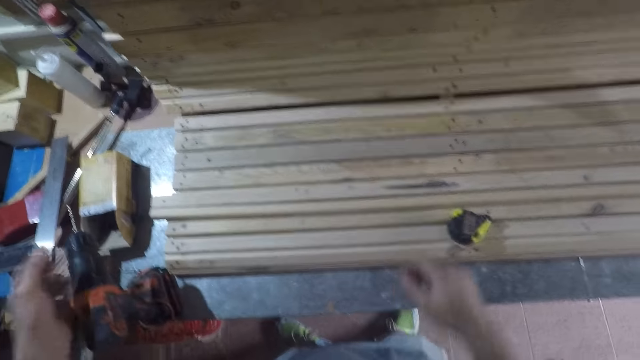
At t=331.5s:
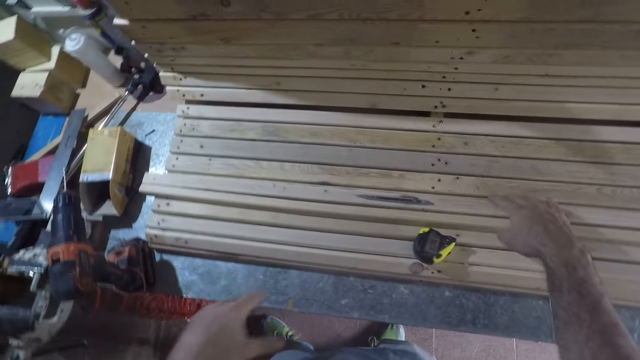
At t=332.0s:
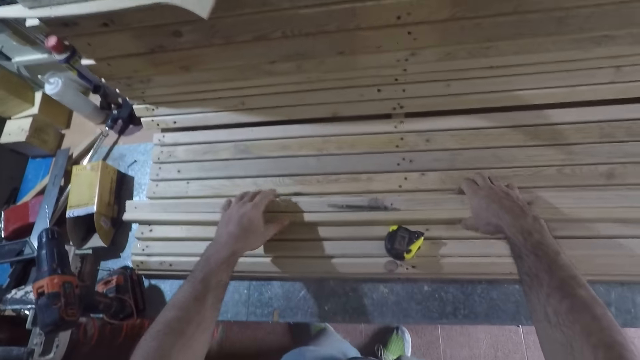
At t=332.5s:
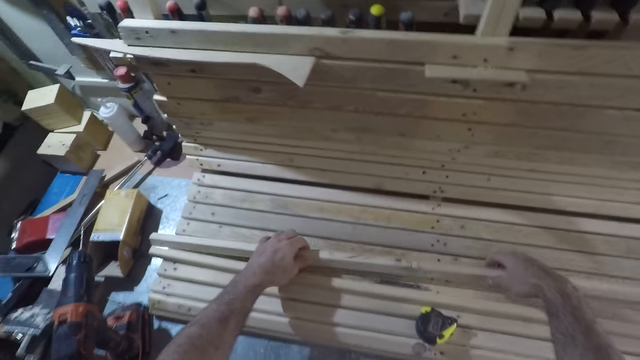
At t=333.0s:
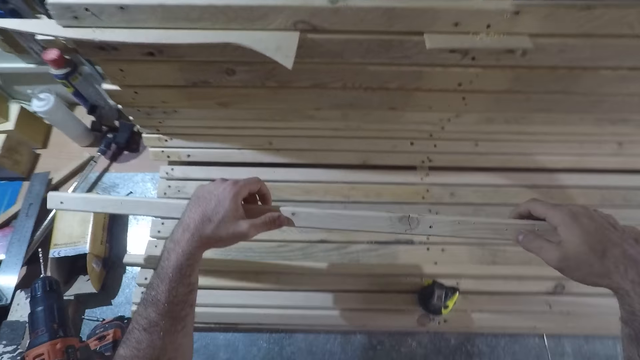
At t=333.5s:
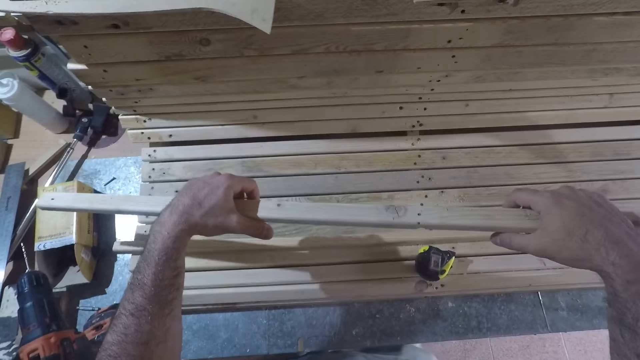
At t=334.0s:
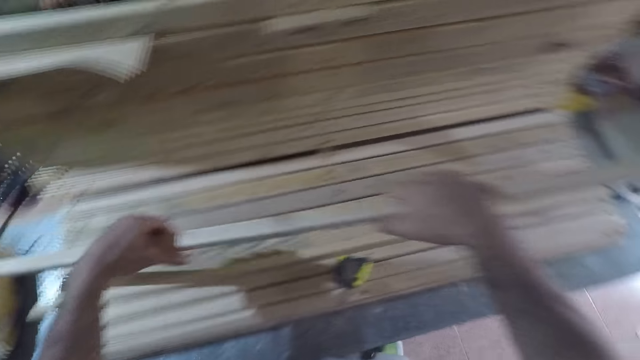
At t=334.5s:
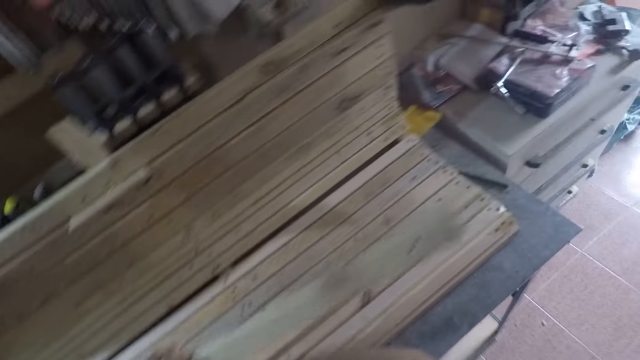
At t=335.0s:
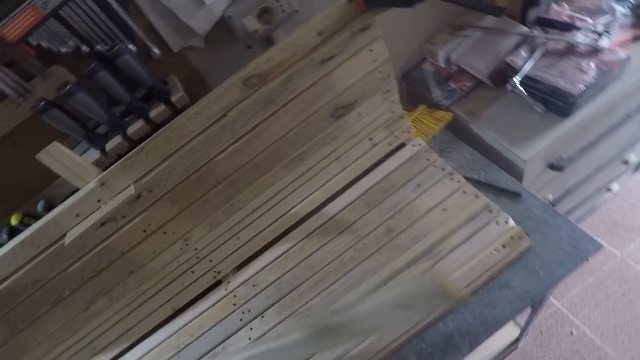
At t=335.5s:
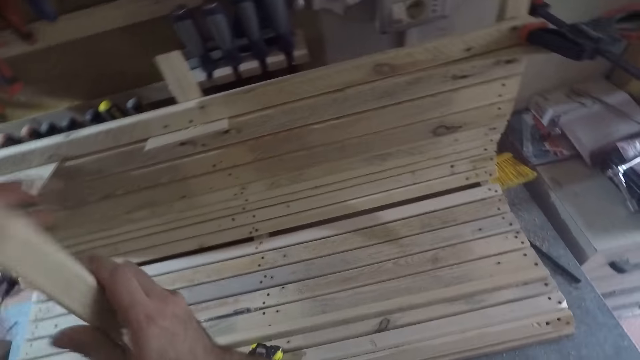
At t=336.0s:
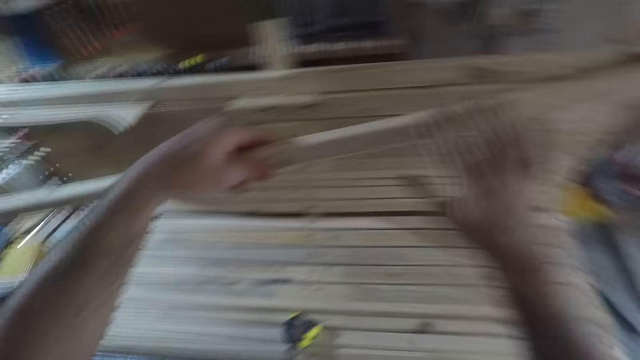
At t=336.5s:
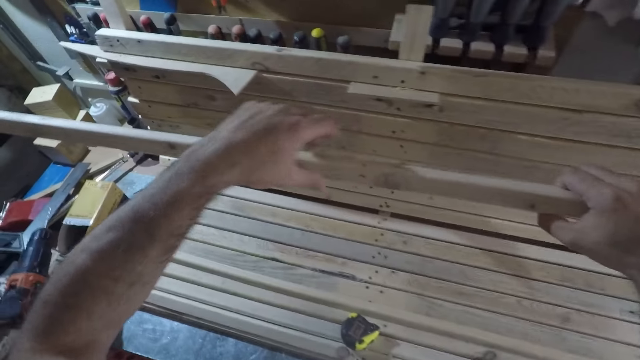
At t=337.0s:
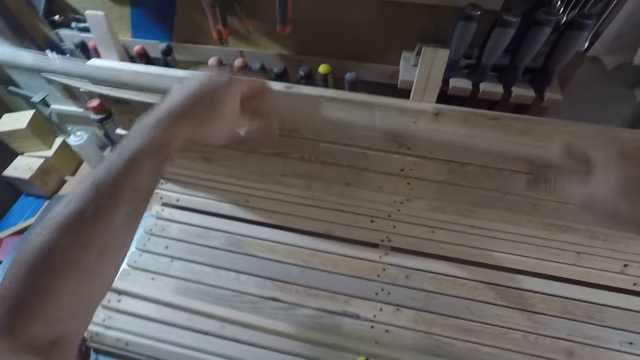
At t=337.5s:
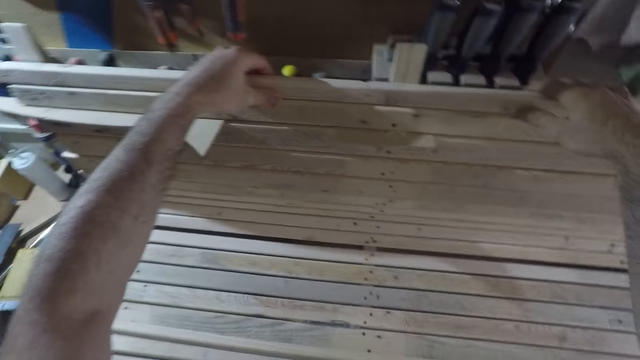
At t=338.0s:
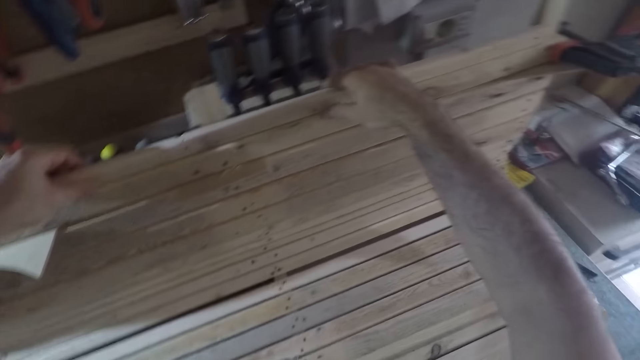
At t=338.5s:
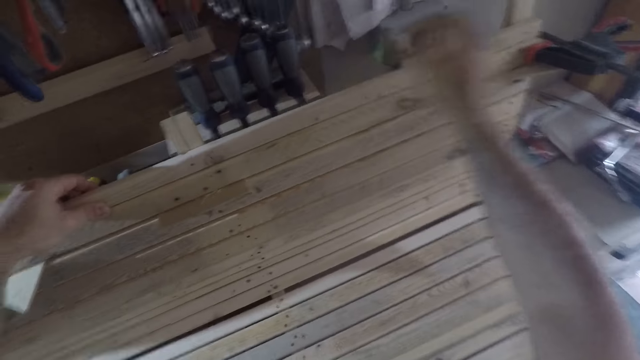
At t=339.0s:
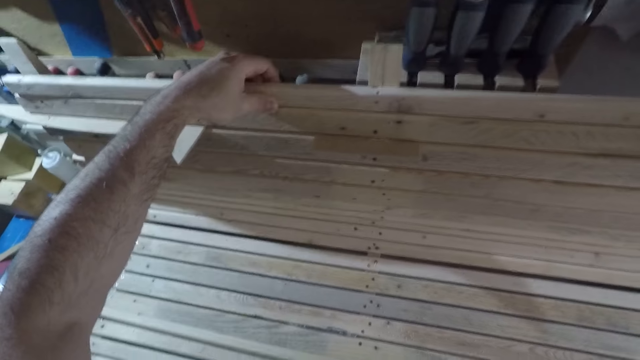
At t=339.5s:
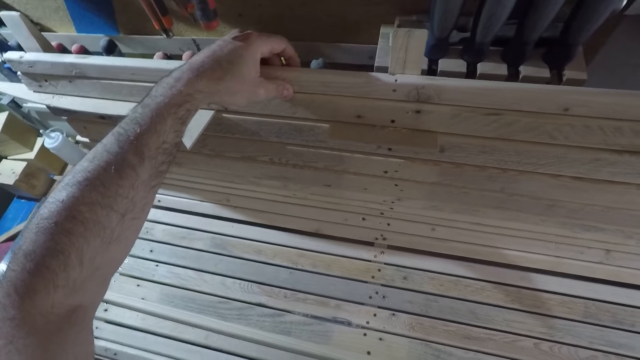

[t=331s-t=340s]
The camera wearer places the drill on the puttering bench. They pick a wood piece from the table, inspect the wood piece, turn the wood piece with both hands, and place the wood piece on a wood frame.

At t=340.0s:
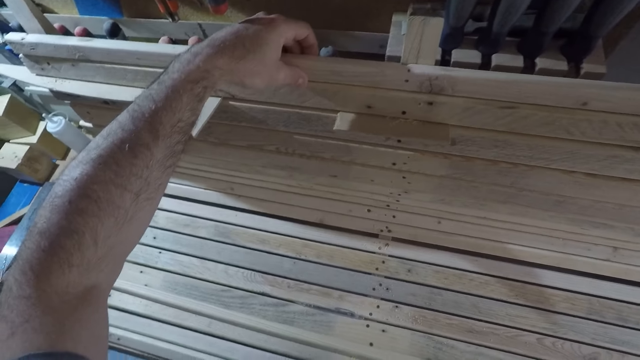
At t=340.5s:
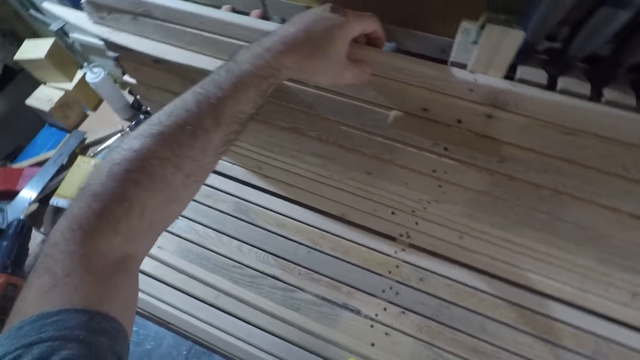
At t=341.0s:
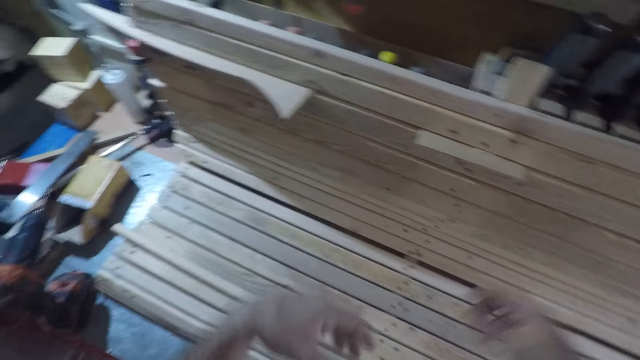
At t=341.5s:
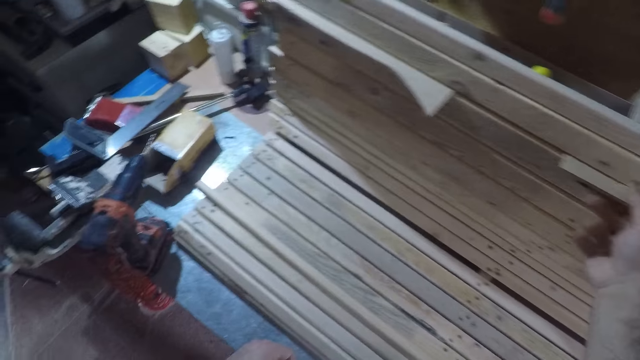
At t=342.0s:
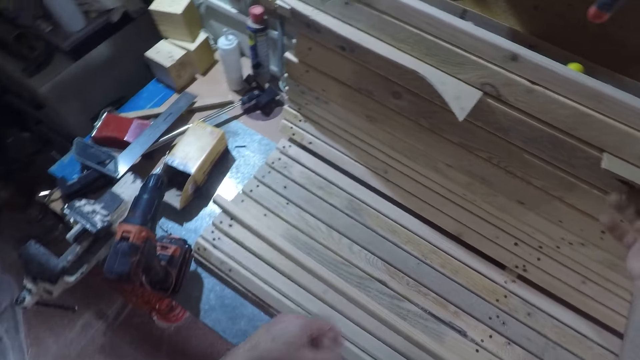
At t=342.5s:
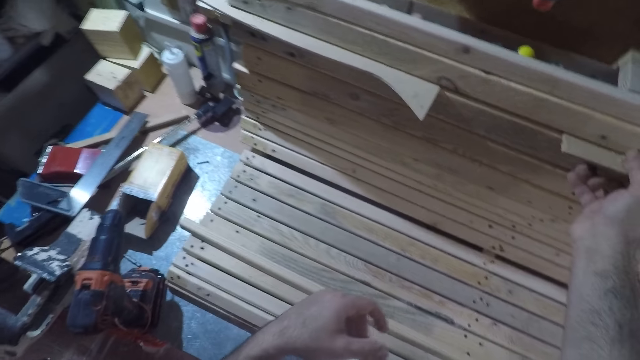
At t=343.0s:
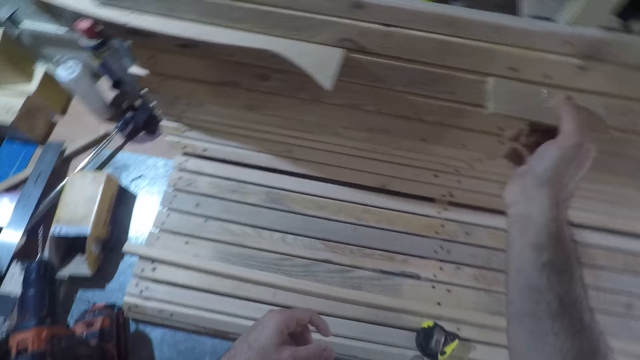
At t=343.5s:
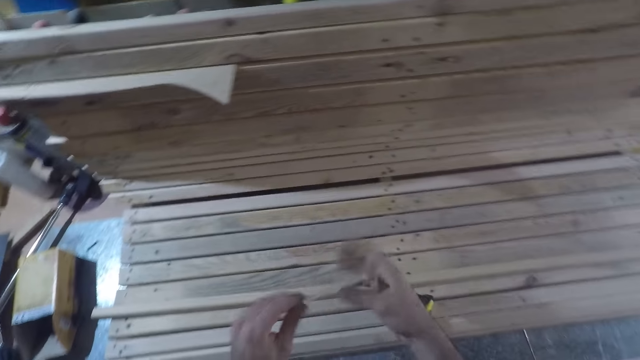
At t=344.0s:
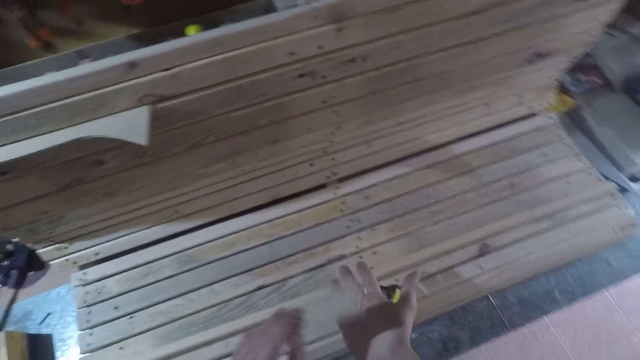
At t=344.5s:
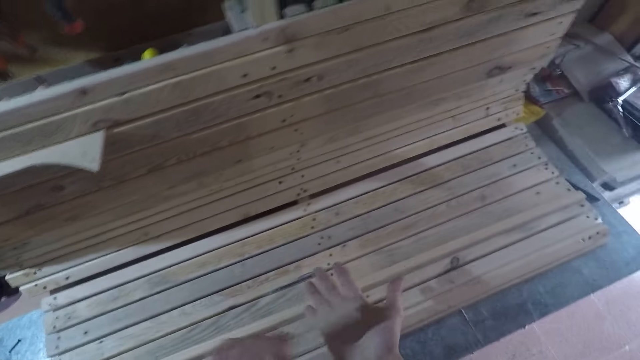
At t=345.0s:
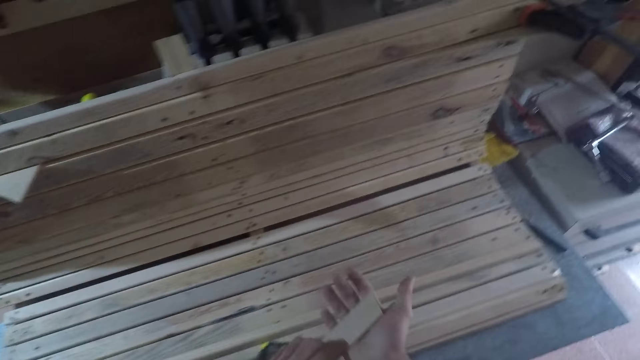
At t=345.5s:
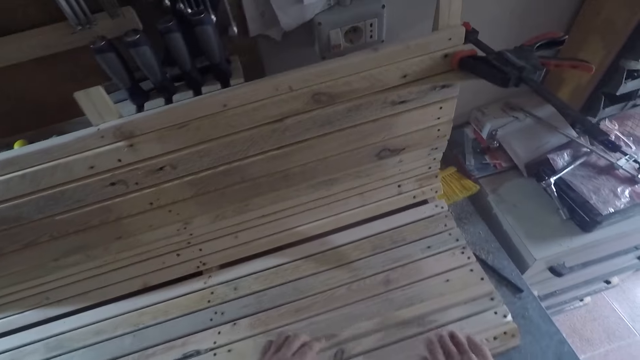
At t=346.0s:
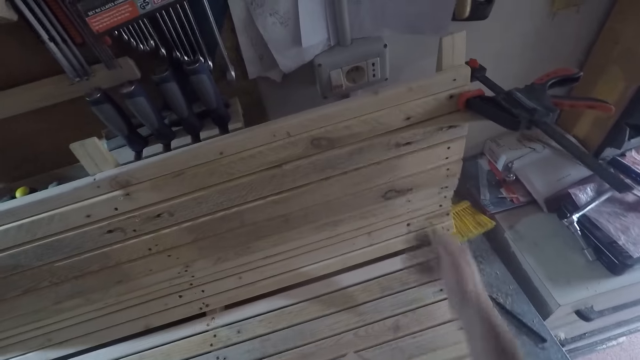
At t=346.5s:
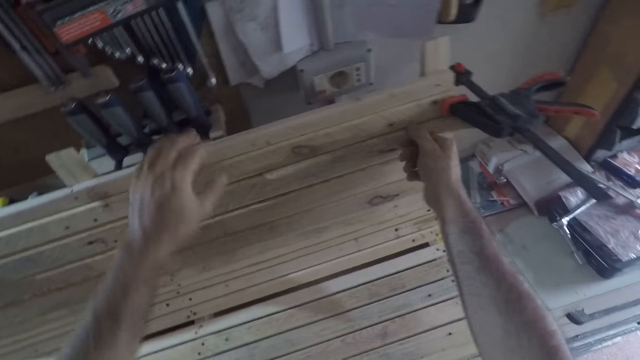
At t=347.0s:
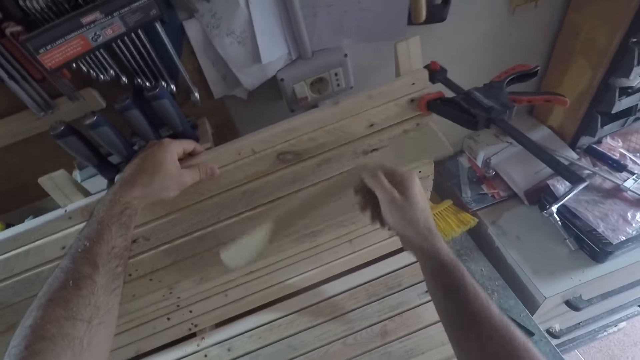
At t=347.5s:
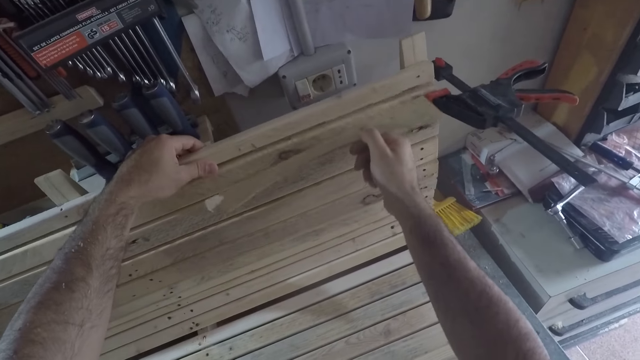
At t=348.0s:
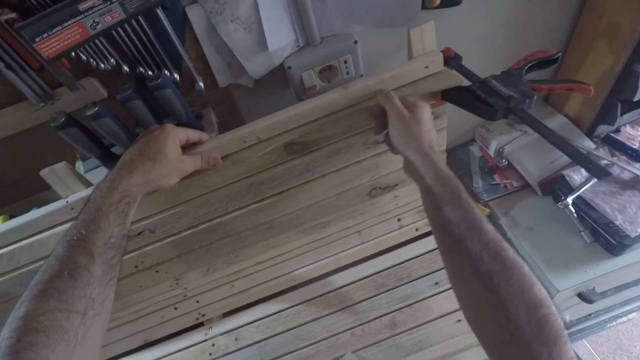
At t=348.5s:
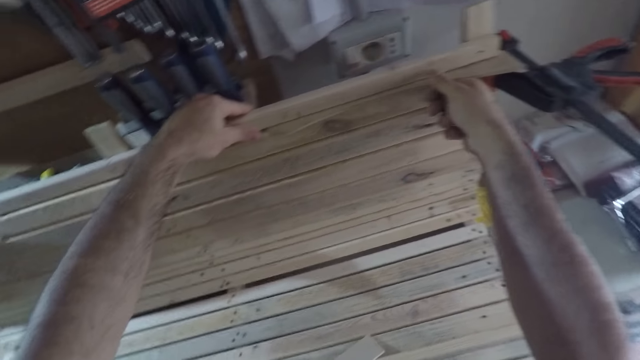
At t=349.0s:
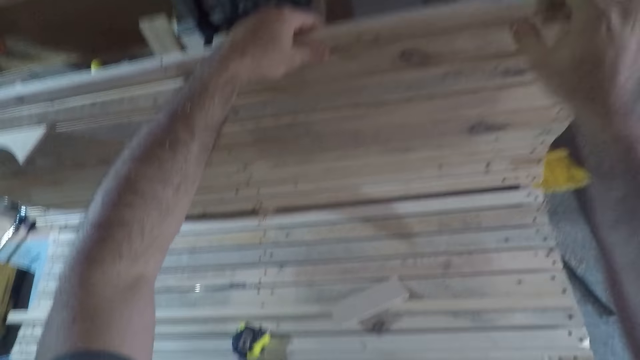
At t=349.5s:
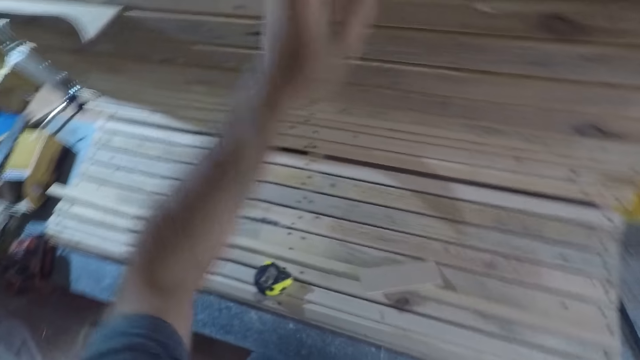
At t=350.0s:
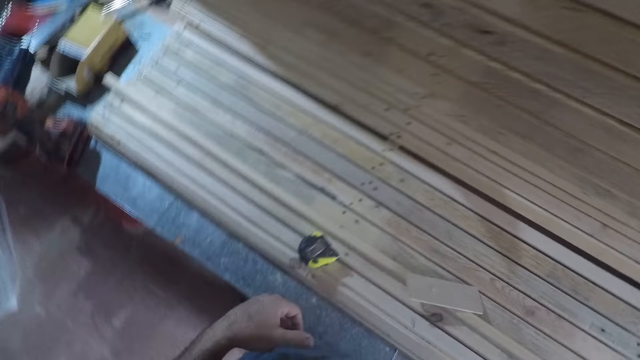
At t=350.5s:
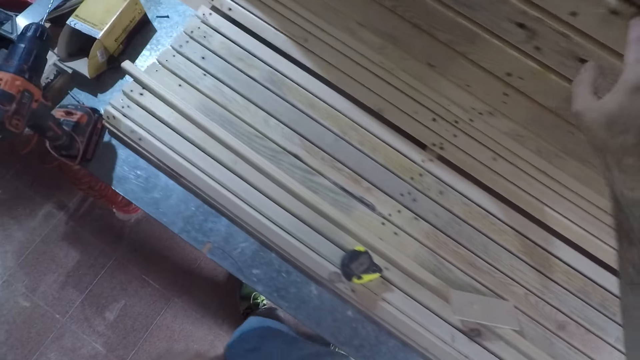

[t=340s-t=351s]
The camera wearer picks a smaller wood piece from the wood frame with his right hand. He passes the smaller wood piece from his right hand to his left hand. He hits the smaller wood piece on his right palm. He rubs his right hand using the piece of wood. He puts down the piece of wood on top of a timber. He removes another piece of wood in between two nailed timbers. He sets the piece of wood in between two timbers on the wood frame. He inspects a timber. He touches the wood piece with his right hand.
